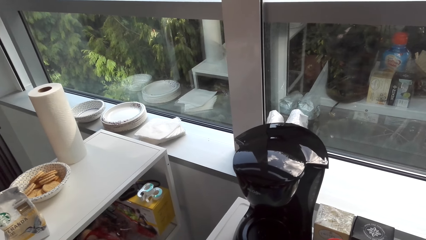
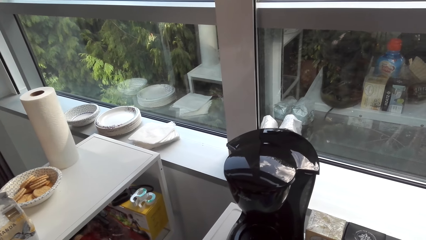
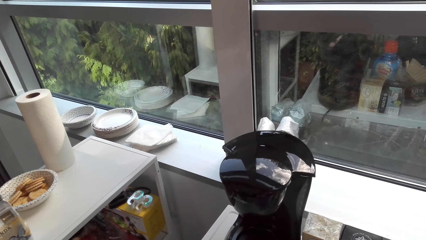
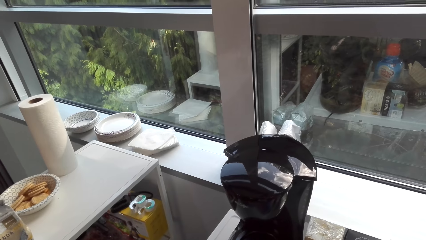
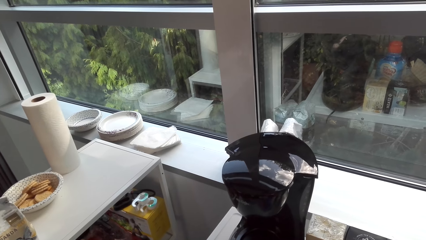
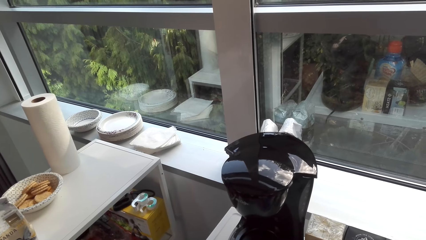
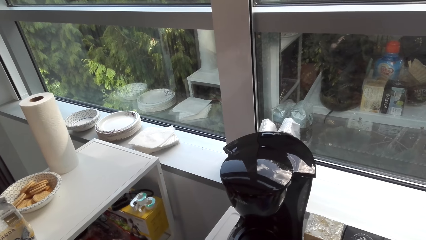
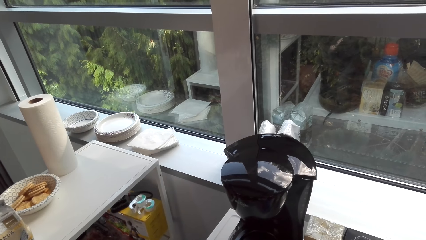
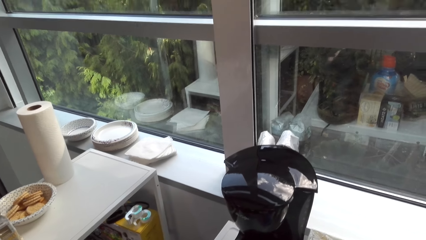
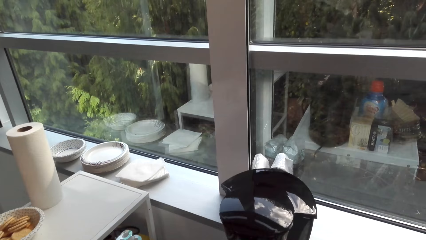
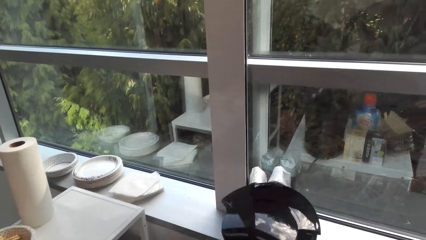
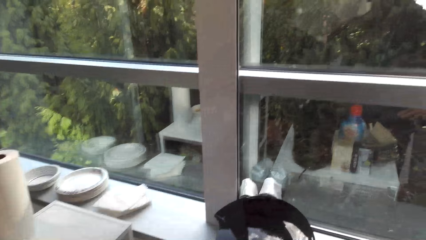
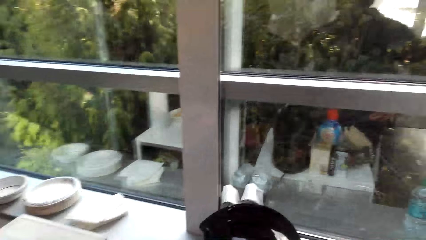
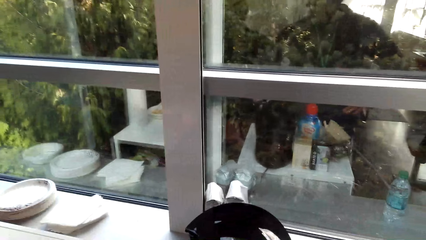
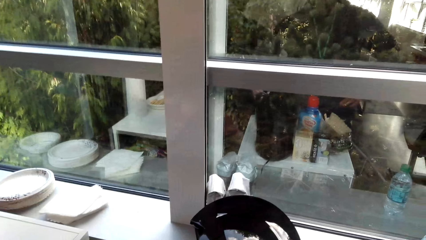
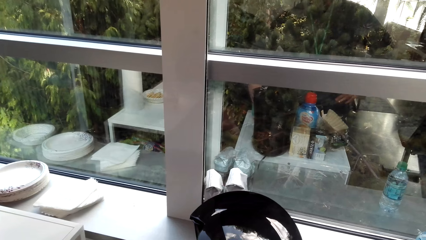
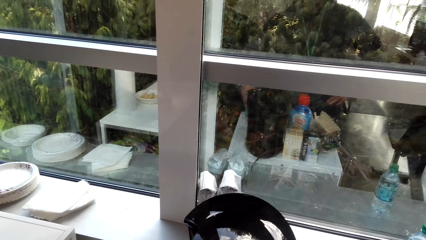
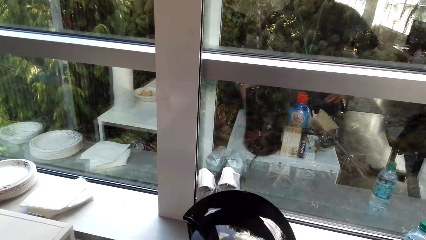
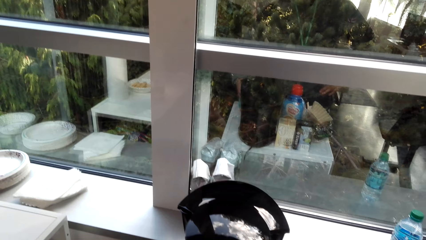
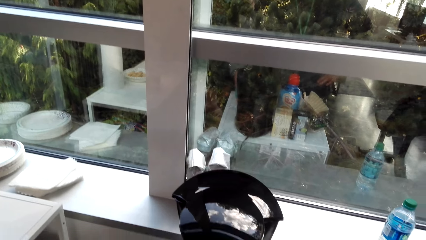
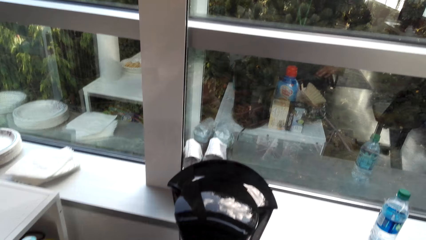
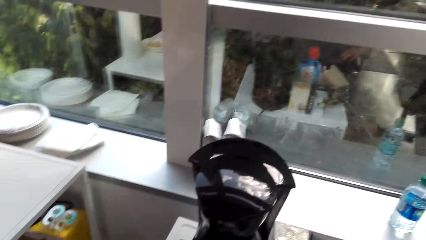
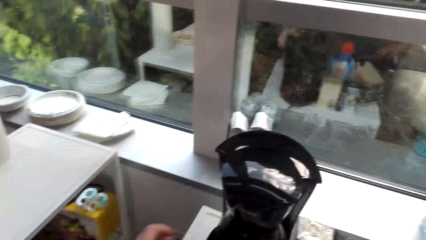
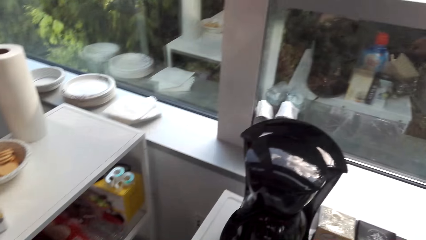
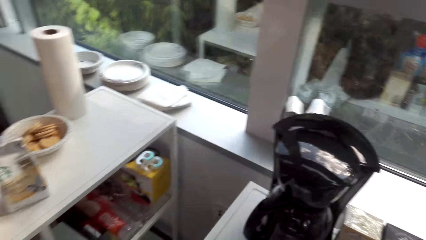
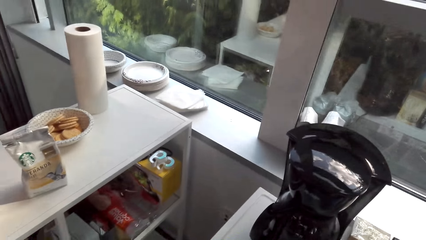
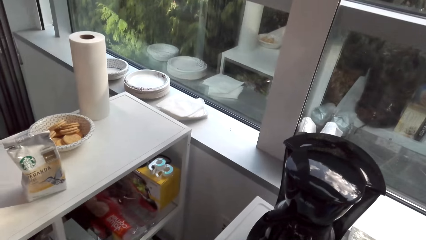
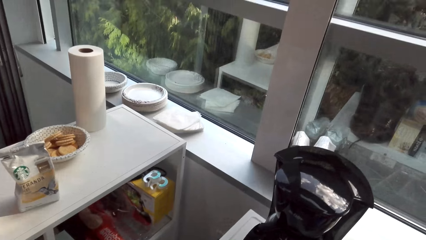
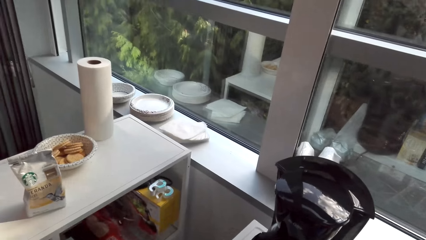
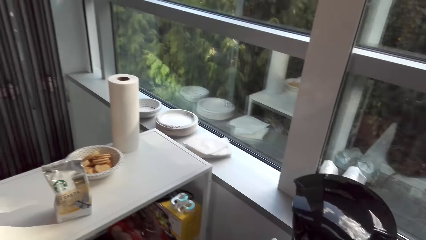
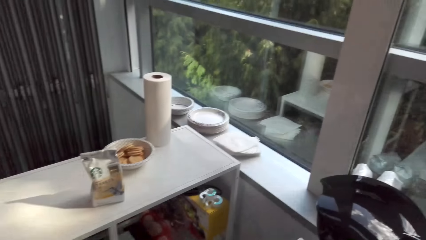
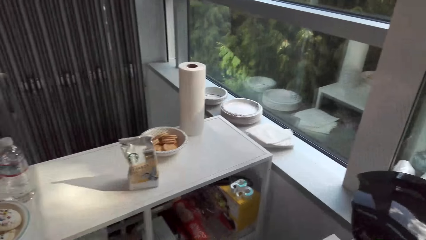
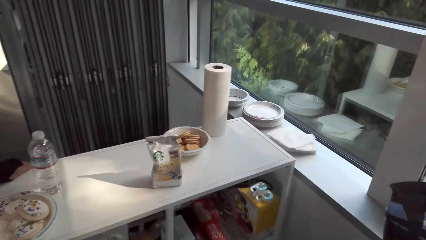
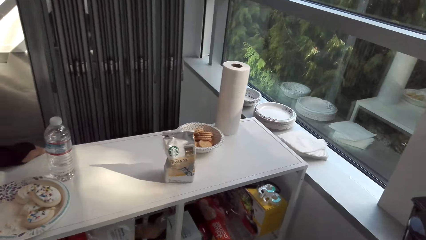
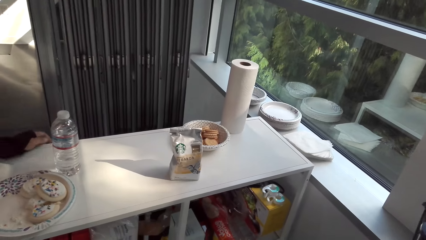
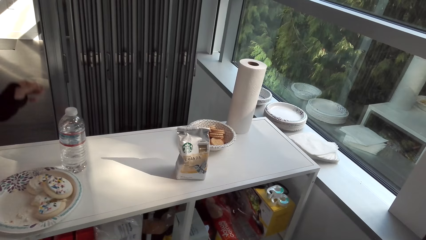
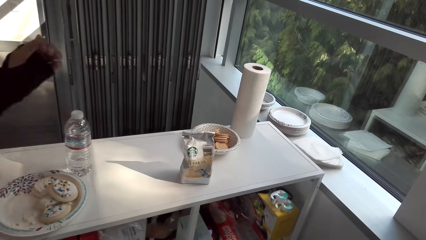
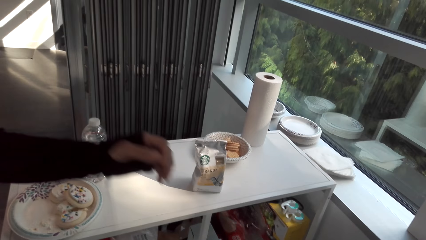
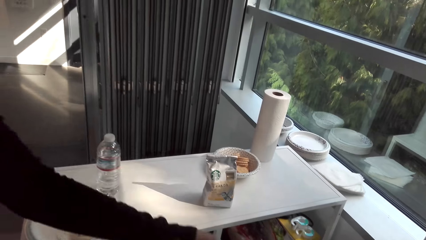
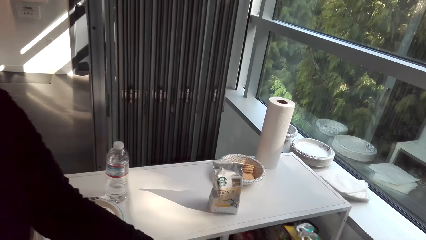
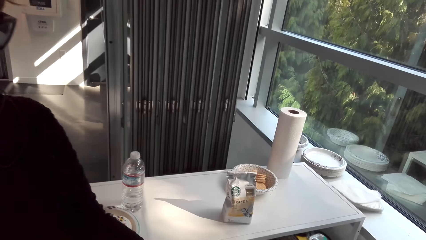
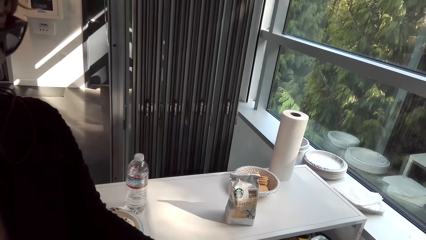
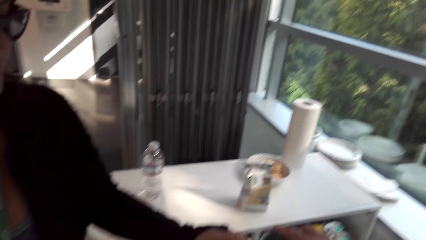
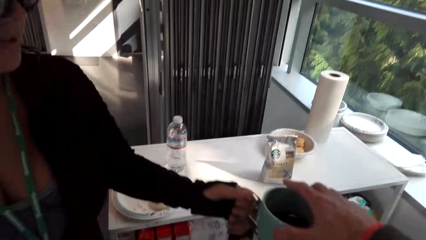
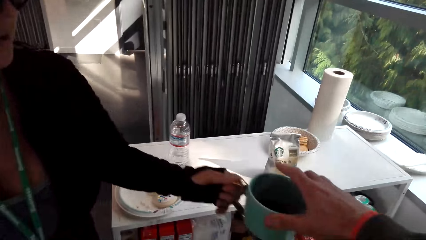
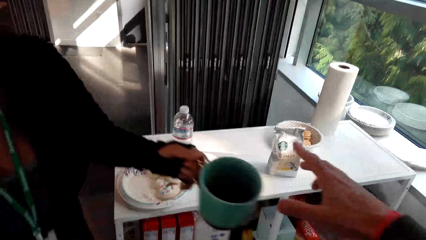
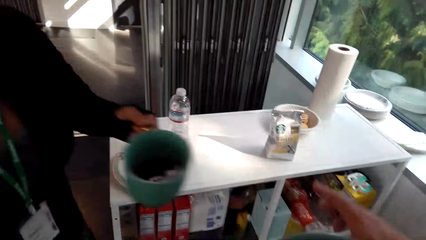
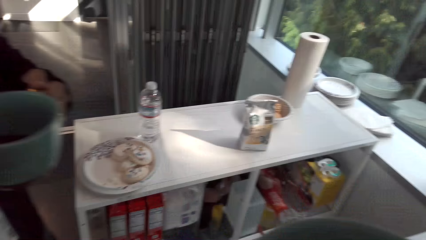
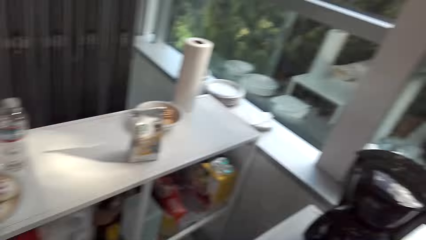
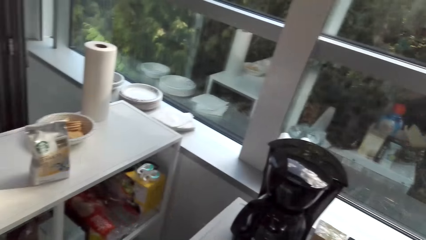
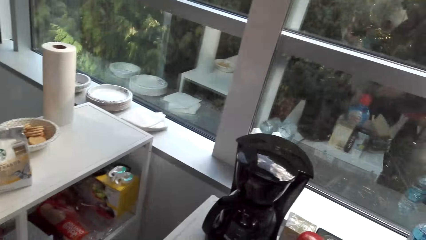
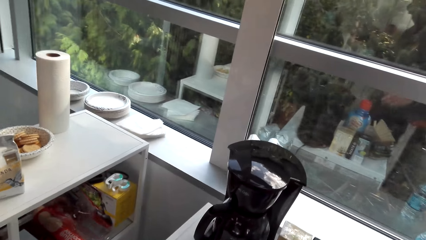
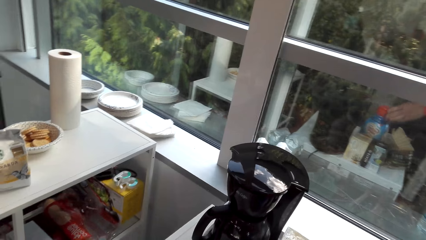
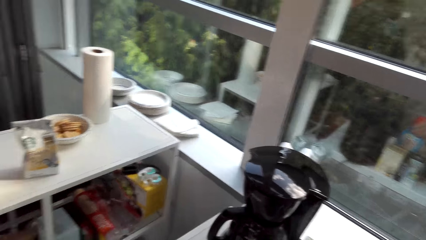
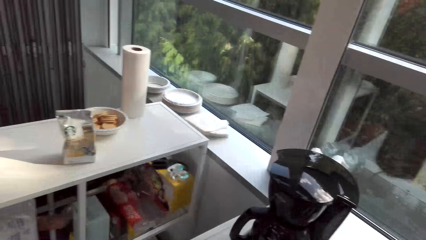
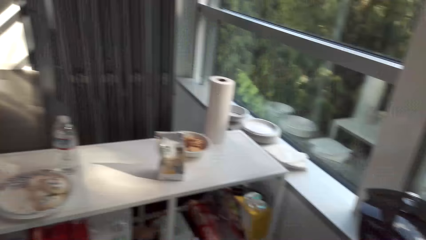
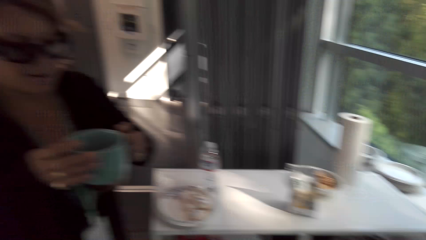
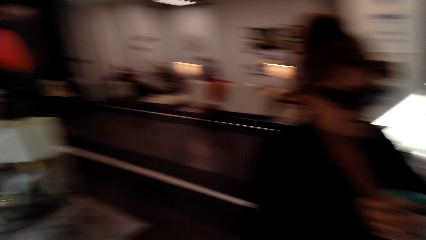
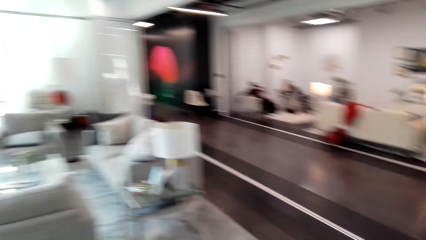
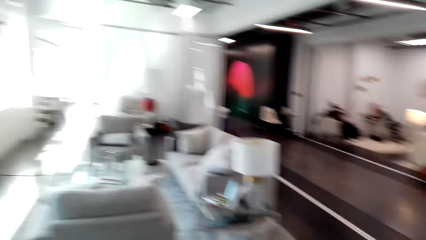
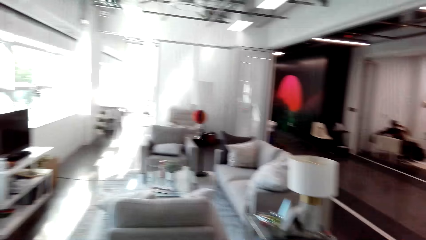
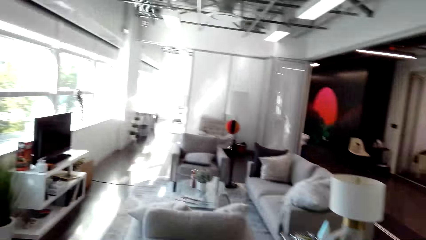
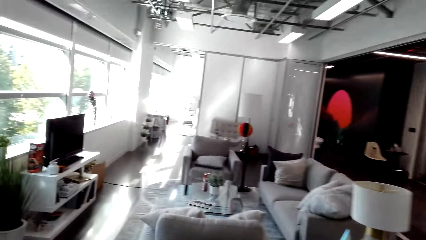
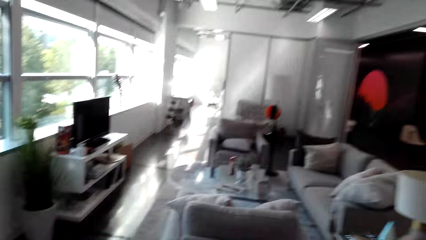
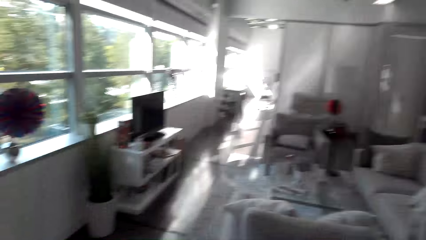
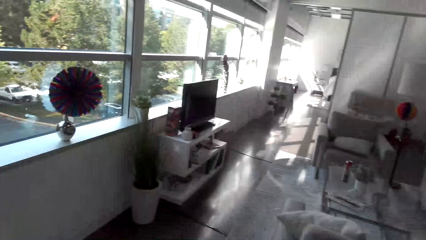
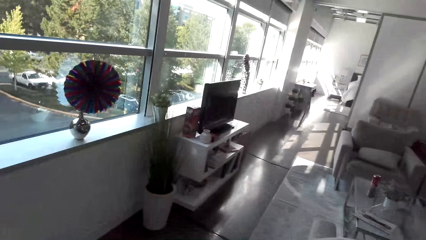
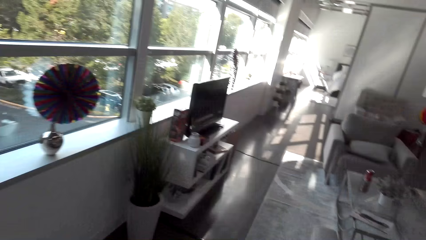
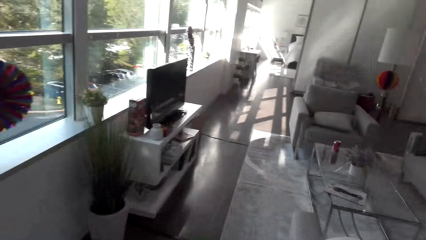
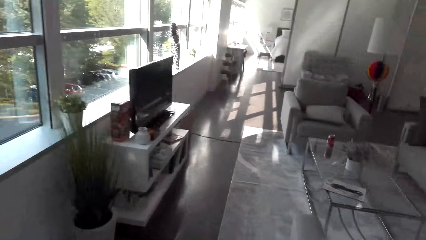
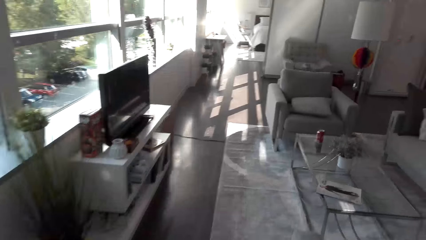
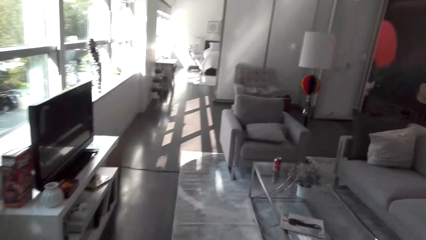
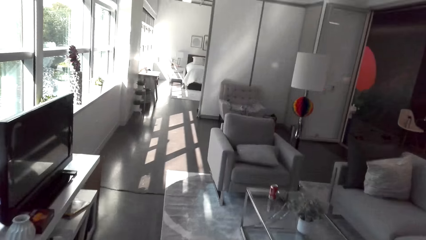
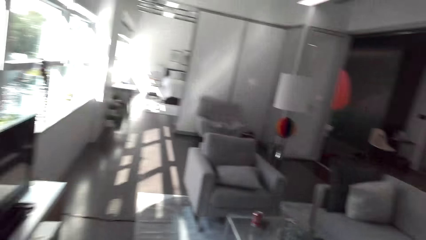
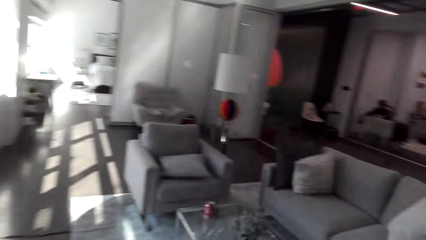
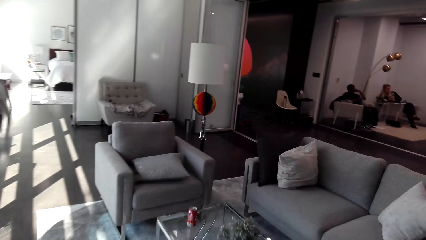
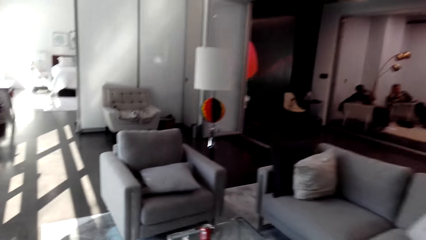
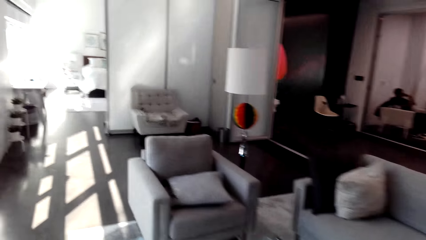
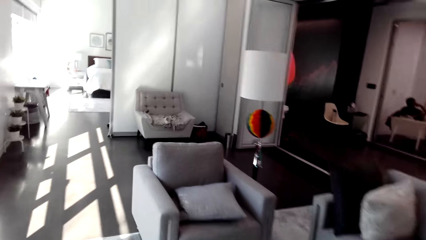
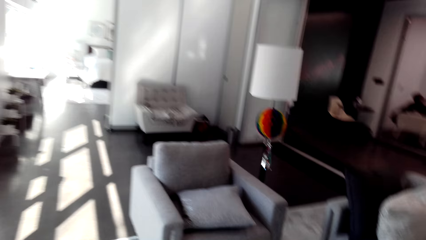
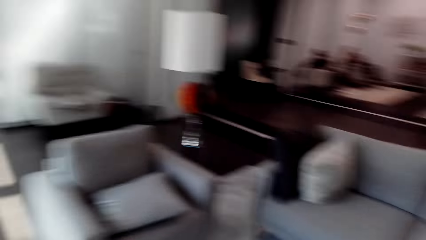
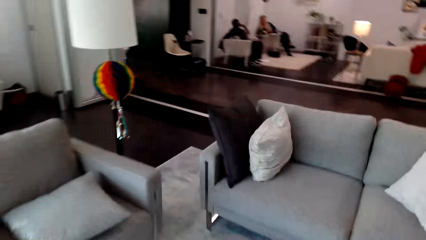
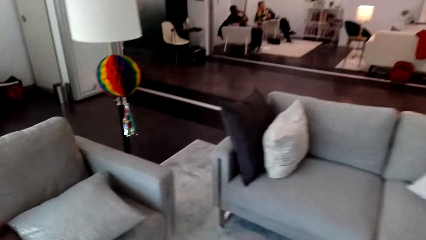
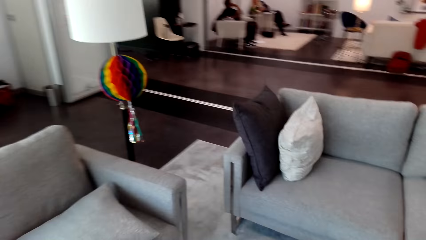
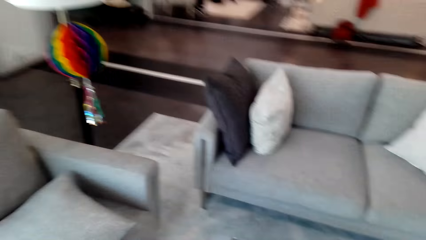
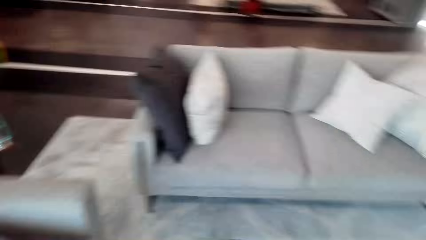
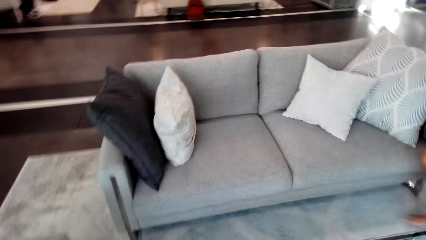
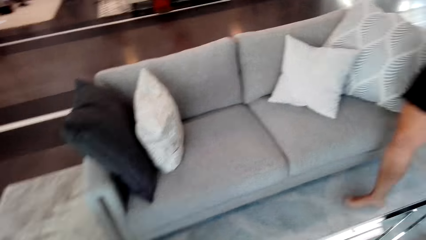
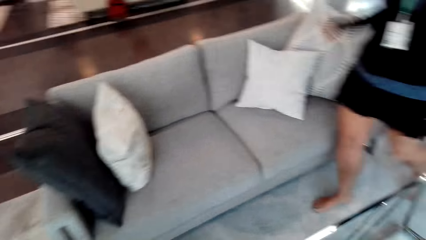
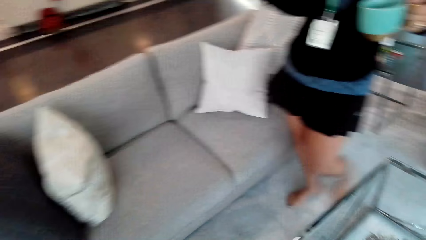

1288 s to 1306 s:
The camera wearer converses with a woman. They move the camera around the kitchen. The woman moves the hand. The camera wearer gives the woman a cup of tea. They converse with the woman. They walk towards the living room. They converse with the woman.
